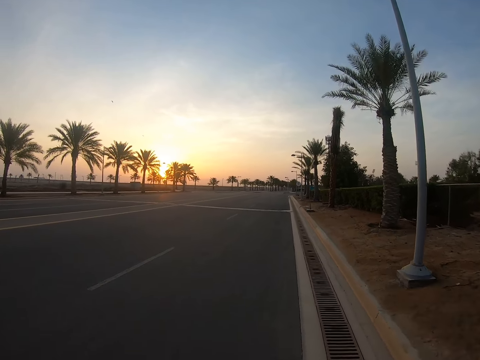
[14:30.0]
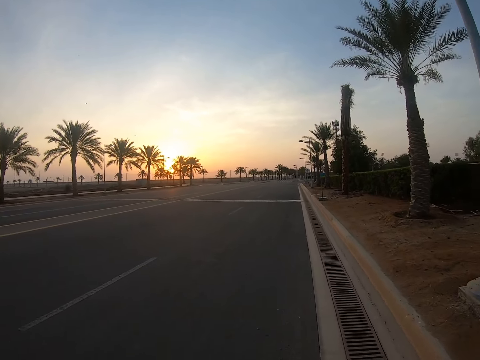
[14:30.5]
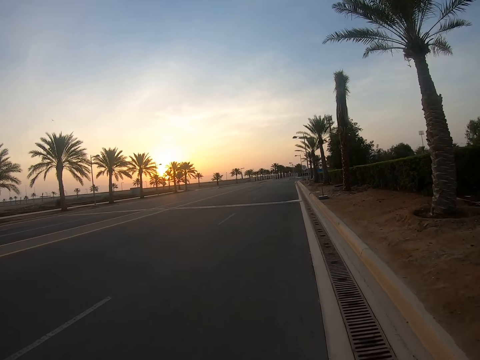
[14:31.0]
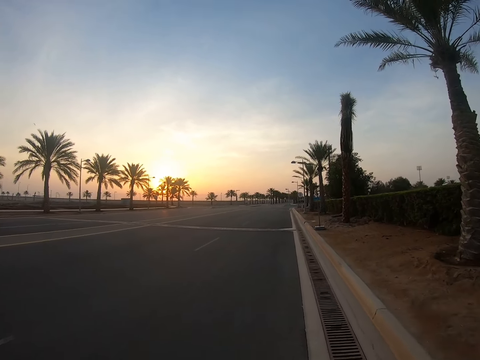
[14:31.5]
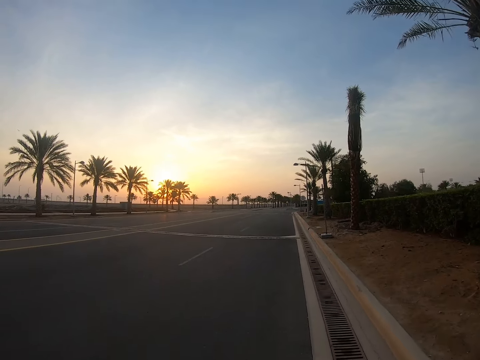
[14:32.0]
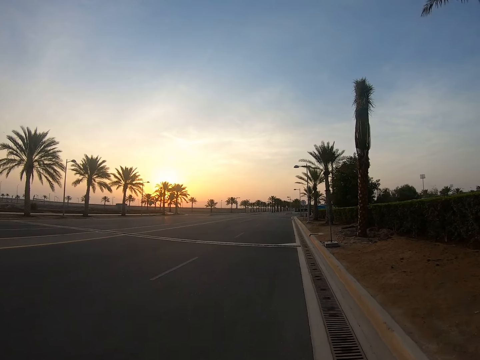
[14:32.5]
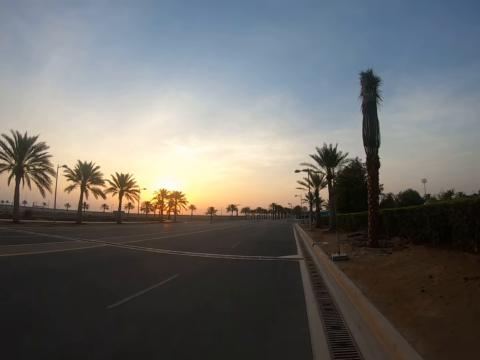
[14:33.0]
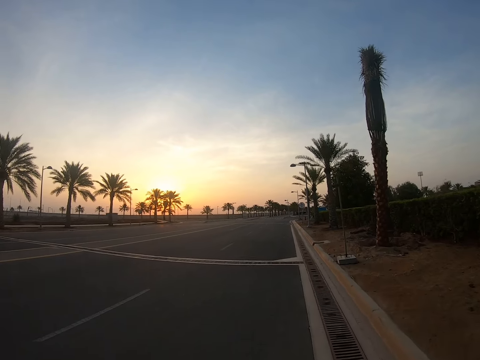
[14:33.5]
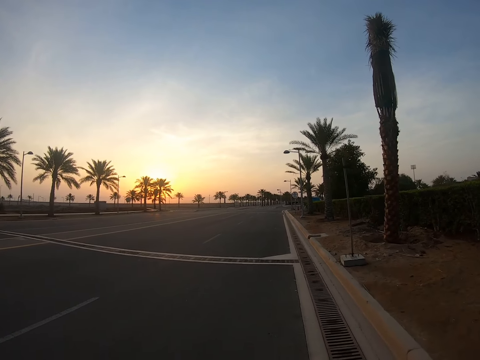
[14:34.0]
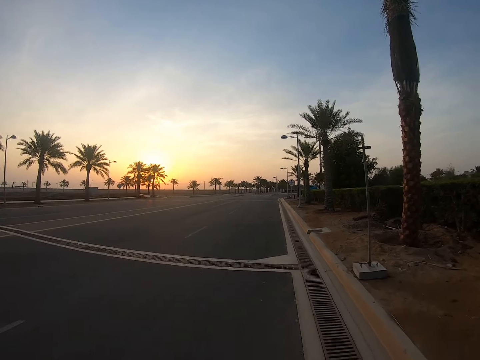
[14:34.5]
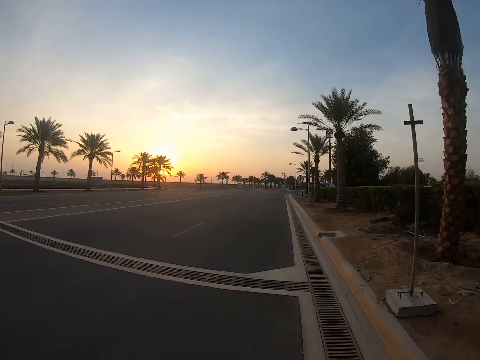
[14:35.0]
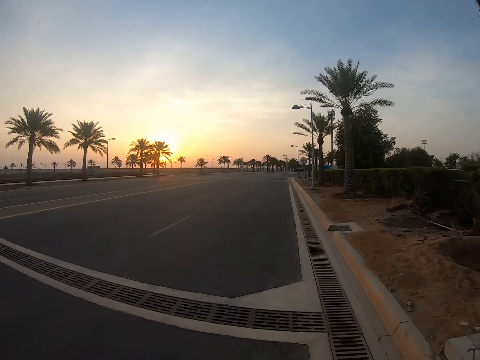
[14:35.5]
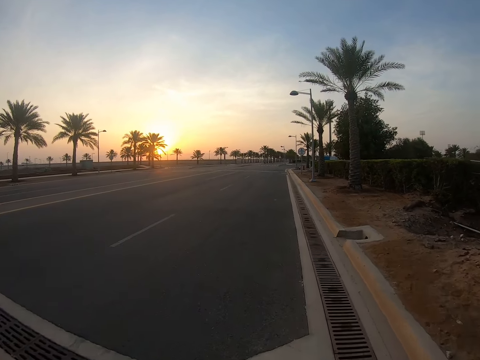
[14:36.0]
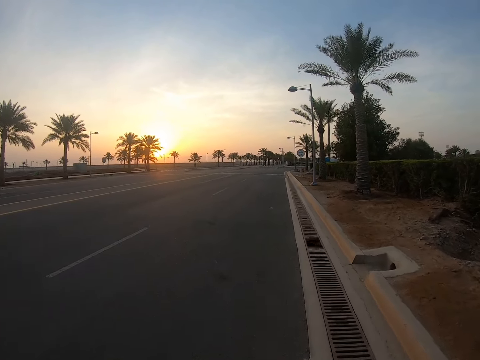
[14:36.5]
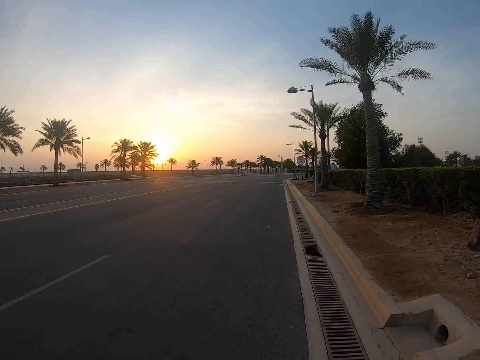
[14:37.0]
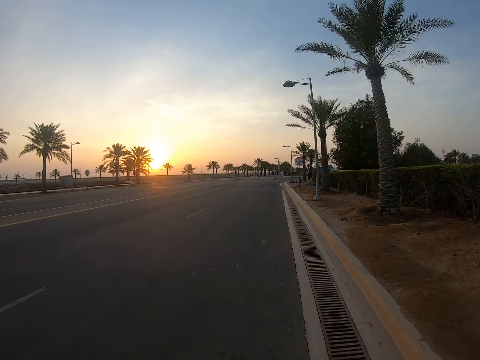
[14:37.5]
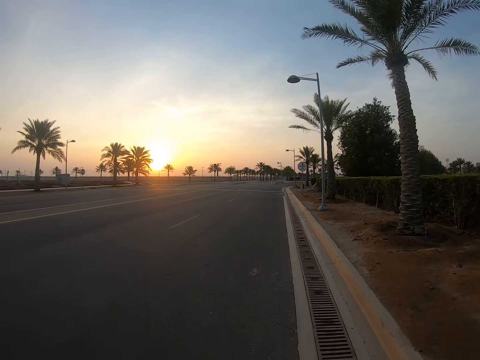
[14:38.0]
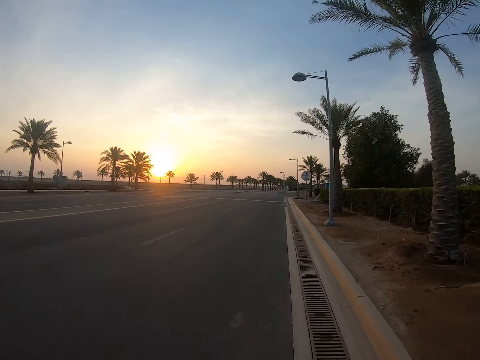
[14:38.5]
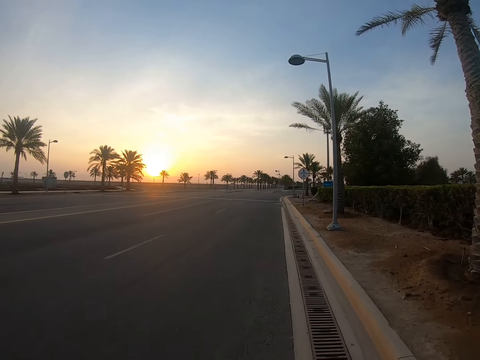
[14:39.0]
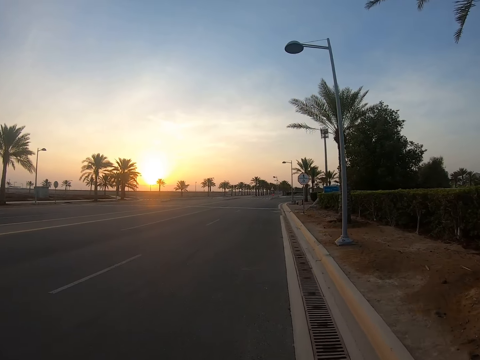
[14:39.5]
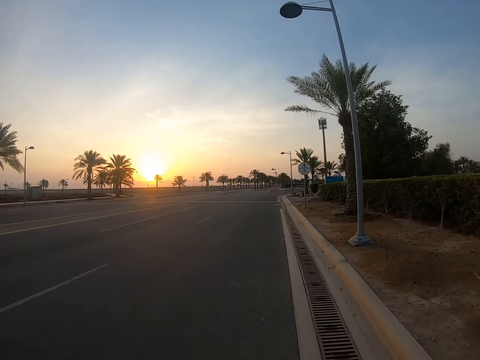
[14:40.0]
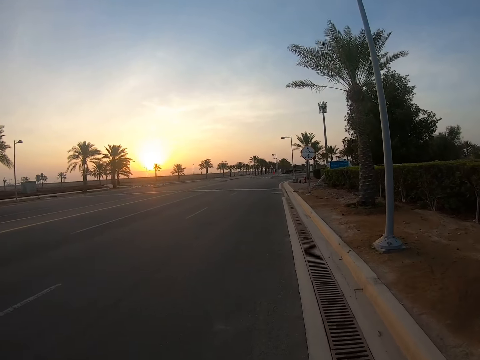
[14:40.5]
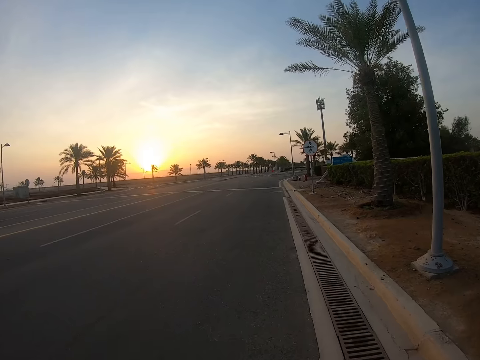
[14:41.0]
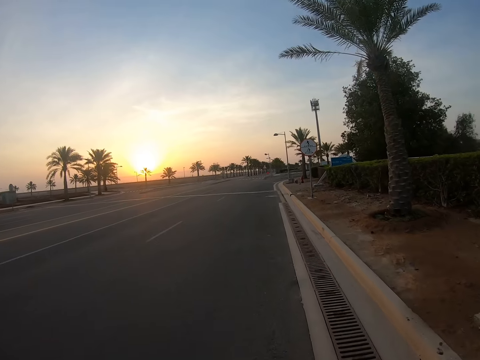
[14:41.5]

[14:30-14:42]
The camera wearer walks in front on the highway.

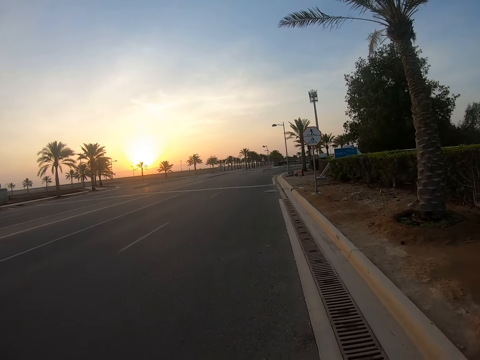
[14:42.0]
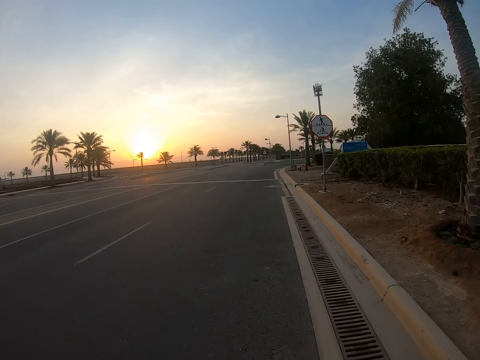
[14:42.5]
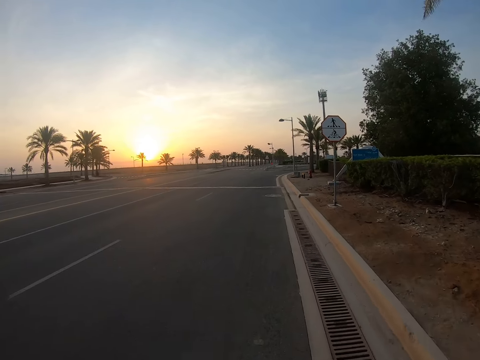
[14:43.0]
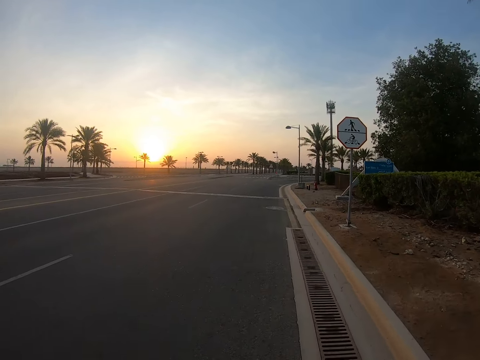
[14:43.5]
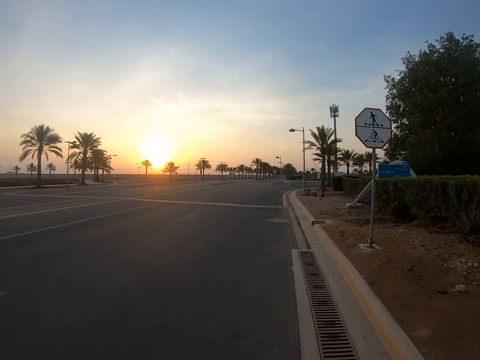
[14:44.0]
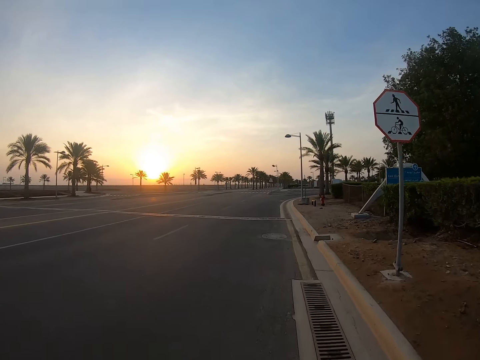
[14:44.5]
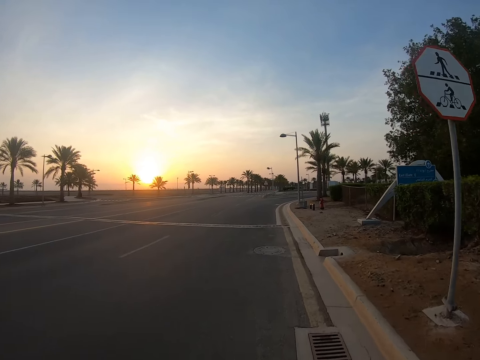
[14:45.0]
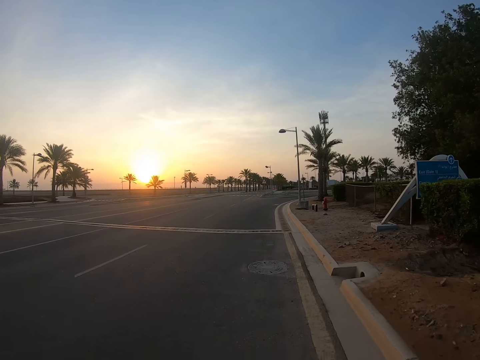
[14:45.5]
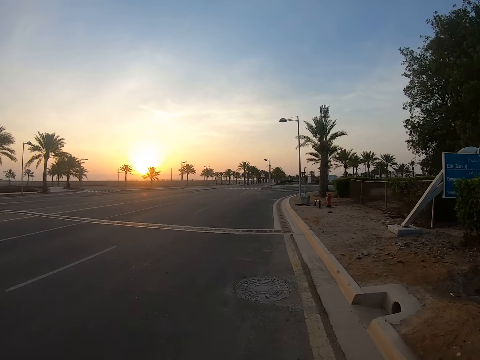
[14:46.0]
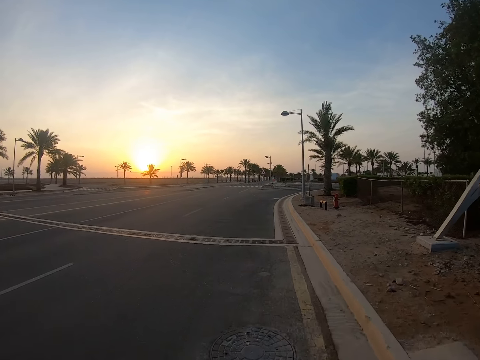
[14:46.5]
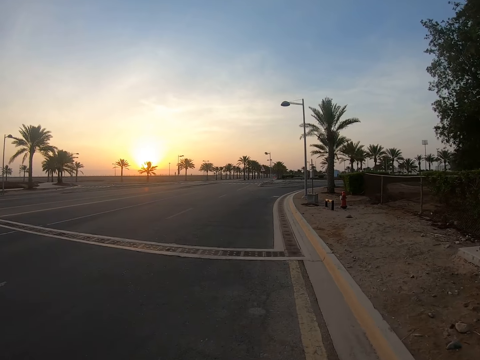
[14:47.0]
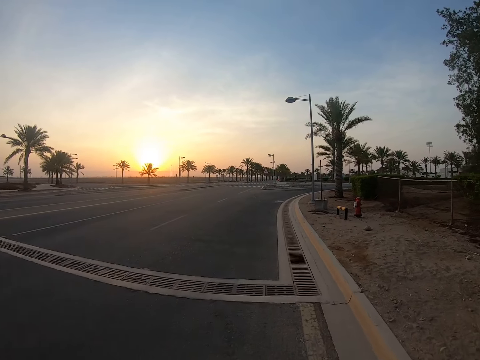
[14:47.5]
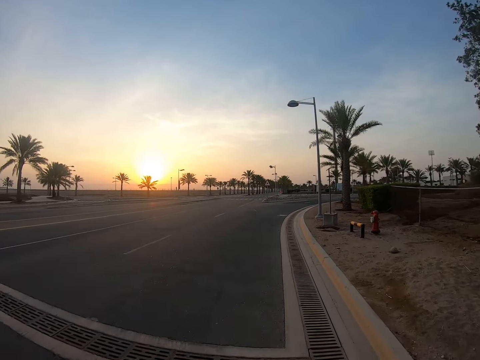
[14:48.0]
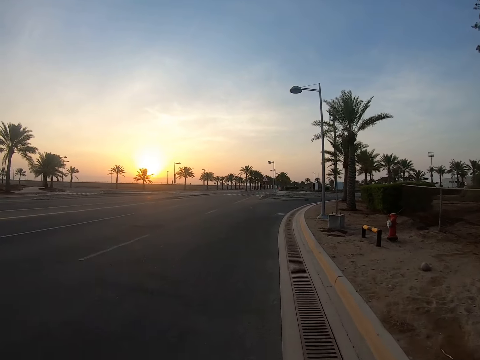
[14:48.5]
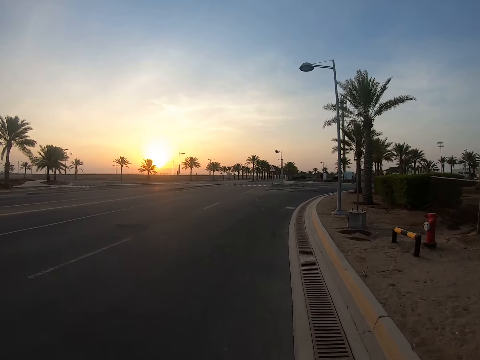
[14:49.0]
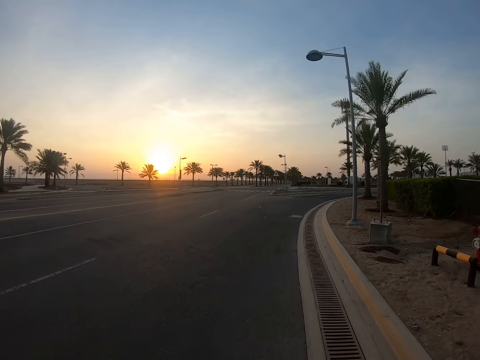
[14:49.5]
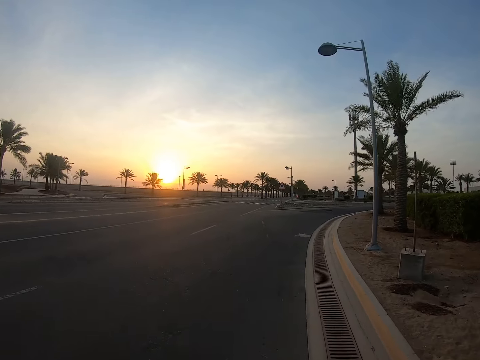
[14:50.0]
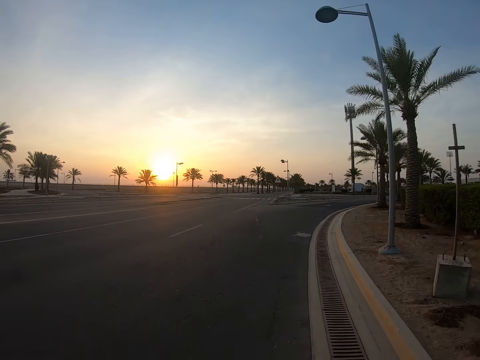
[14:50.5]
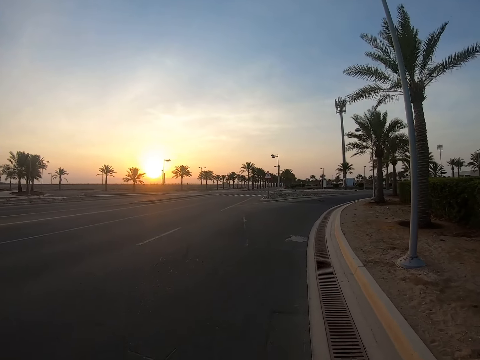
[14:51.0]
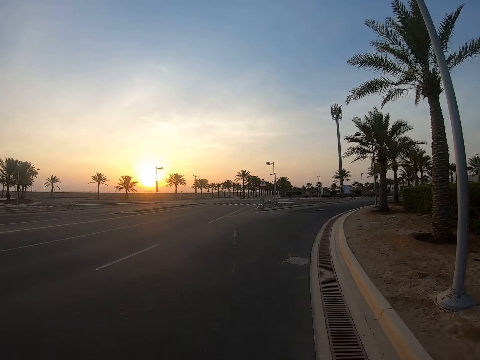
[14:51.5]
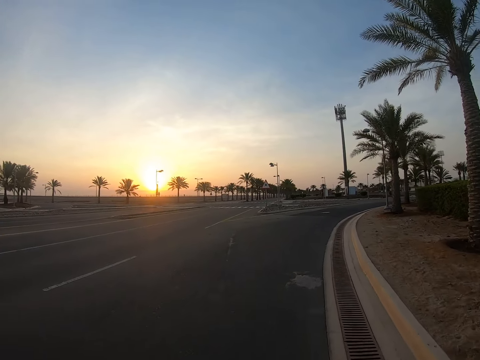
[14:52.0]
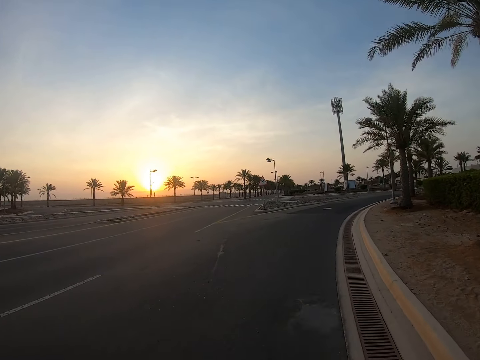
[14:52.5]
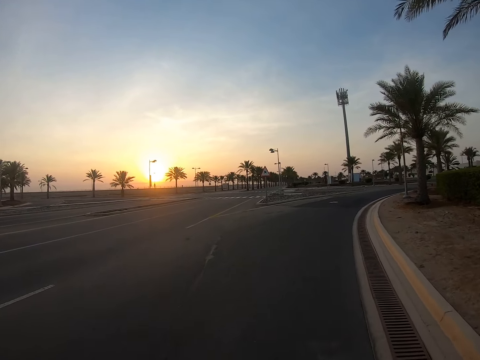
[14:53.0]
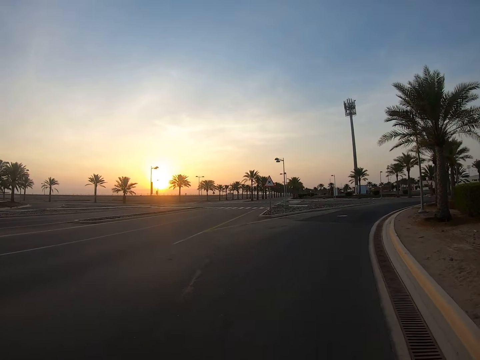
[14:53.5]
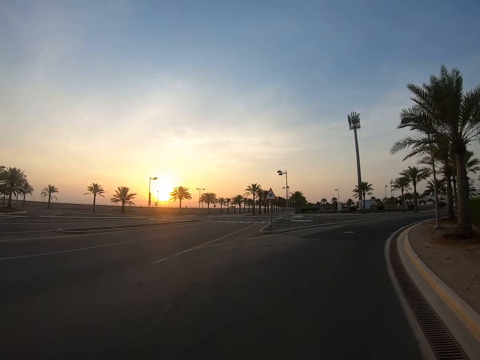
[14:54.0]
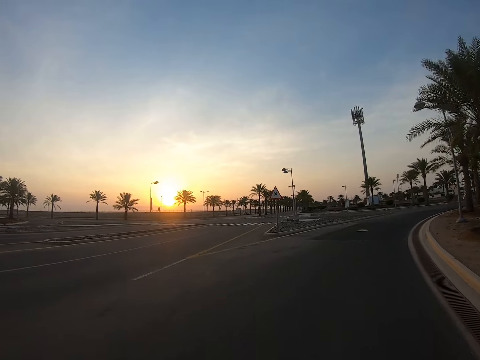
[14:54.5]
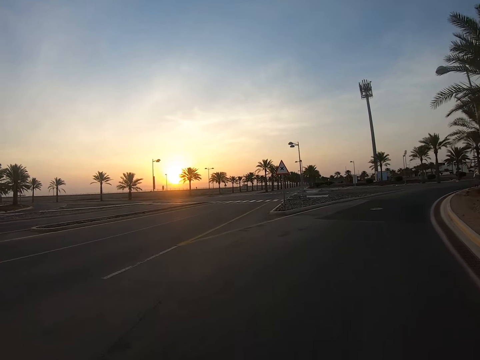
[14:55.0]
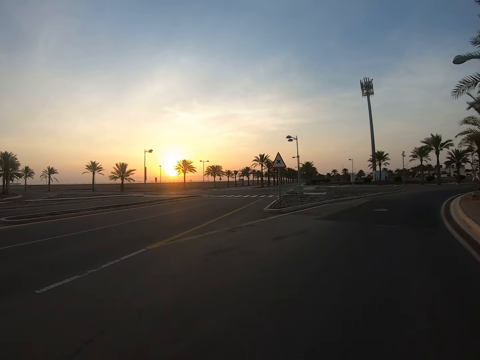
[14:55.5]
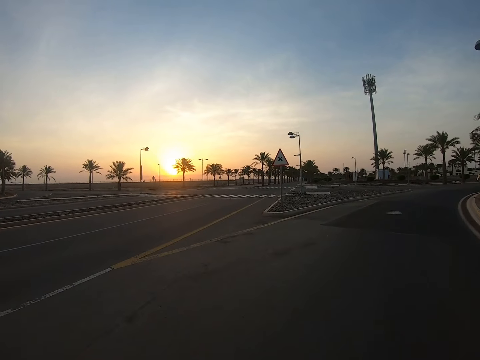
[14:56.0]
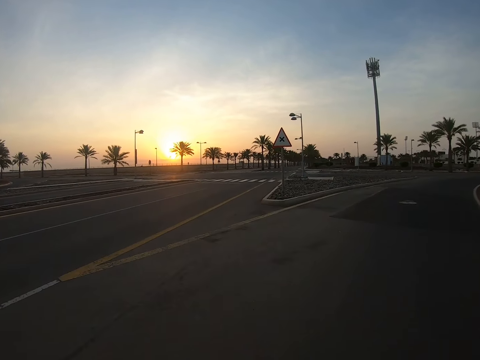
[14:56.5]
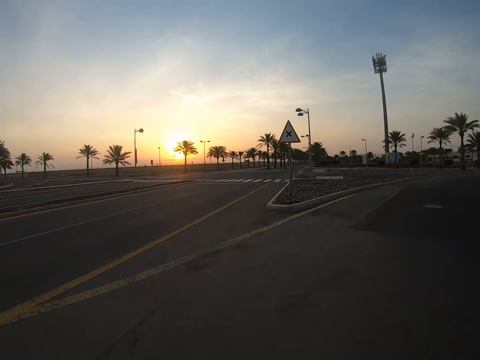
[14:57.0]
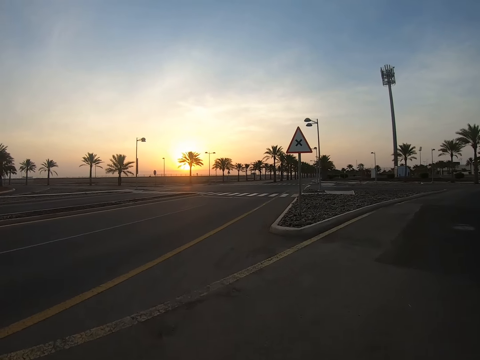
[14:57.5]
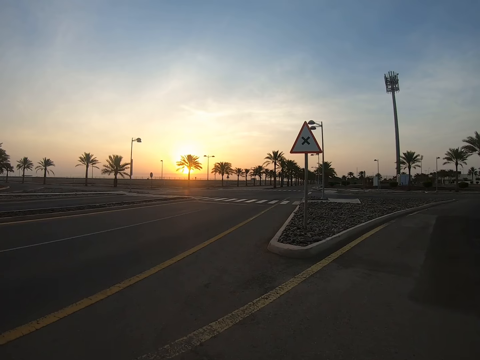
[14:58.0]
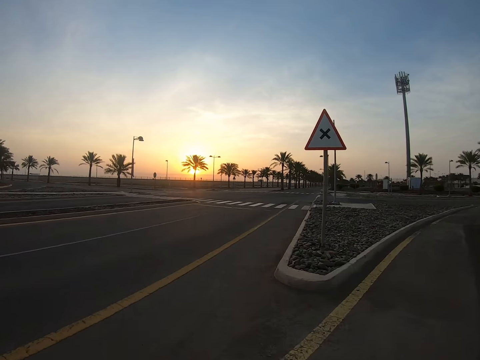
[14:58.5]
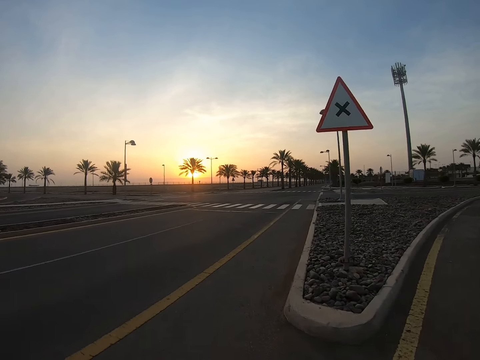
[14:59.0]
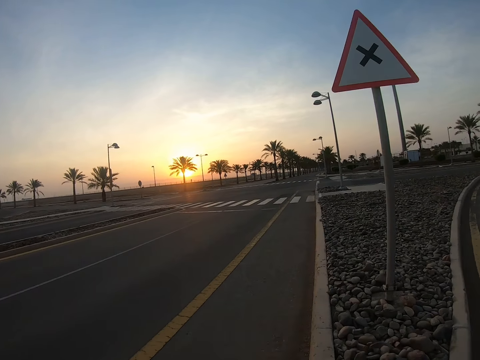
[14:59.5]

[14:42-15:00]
The camera wearer looks in front. They walk in front on the highway.
